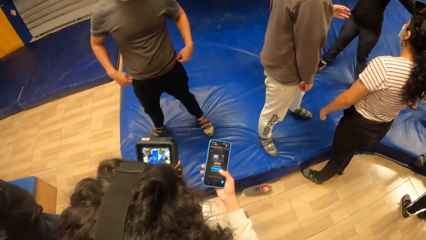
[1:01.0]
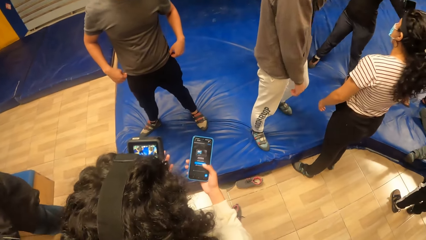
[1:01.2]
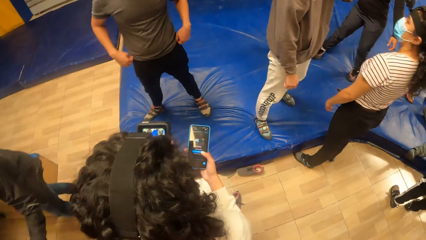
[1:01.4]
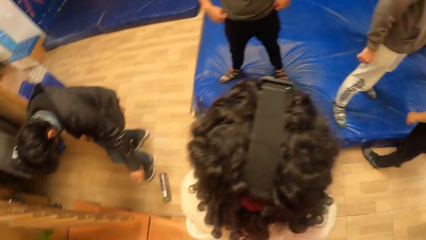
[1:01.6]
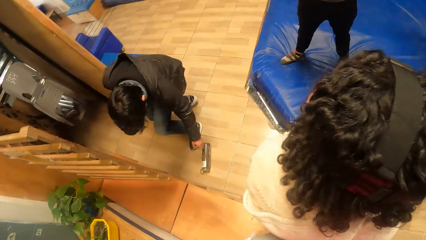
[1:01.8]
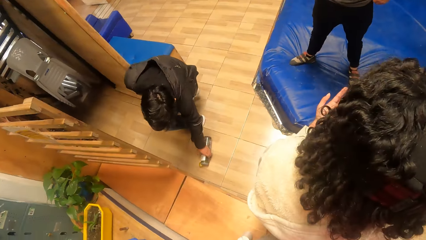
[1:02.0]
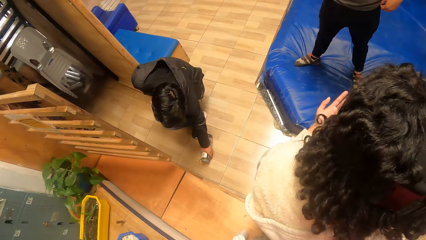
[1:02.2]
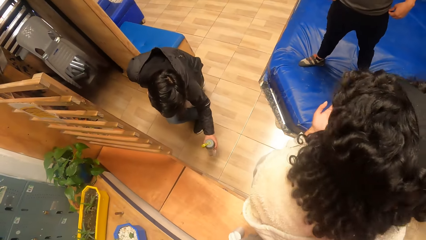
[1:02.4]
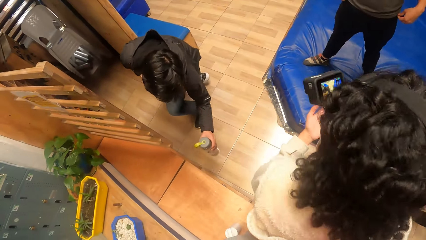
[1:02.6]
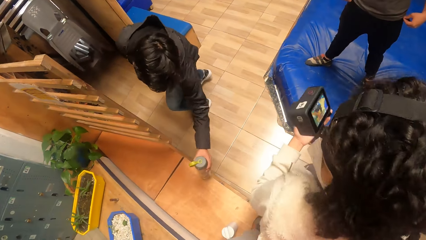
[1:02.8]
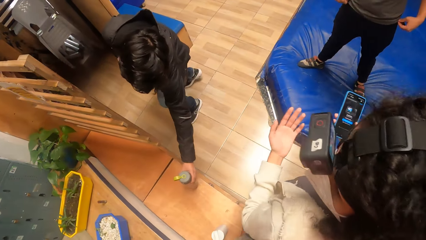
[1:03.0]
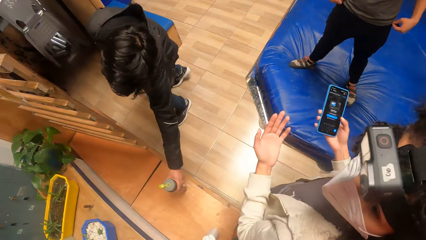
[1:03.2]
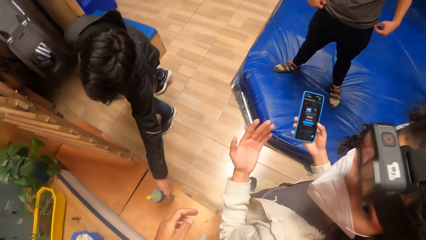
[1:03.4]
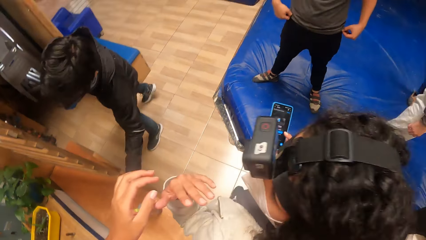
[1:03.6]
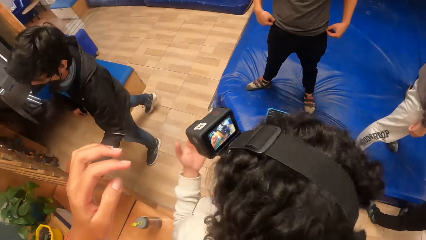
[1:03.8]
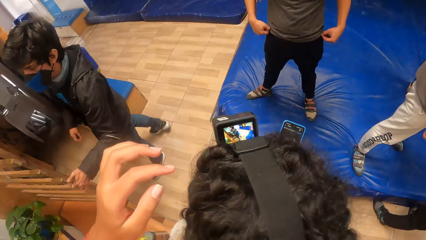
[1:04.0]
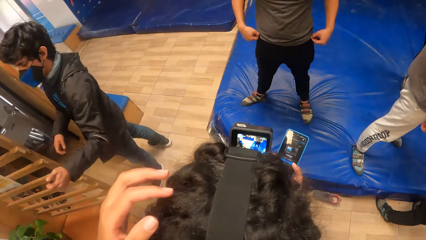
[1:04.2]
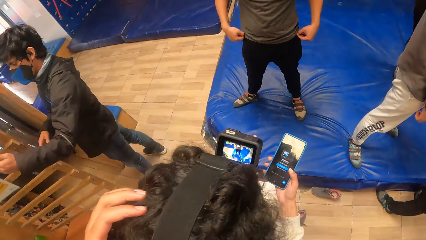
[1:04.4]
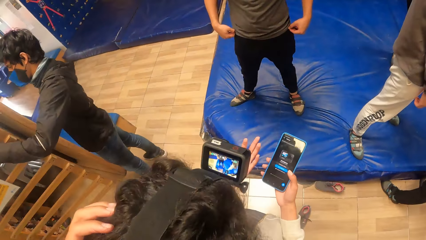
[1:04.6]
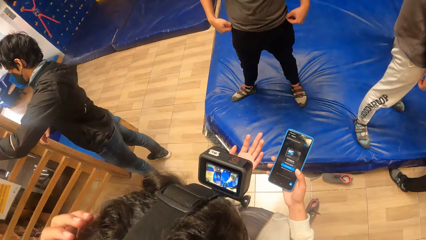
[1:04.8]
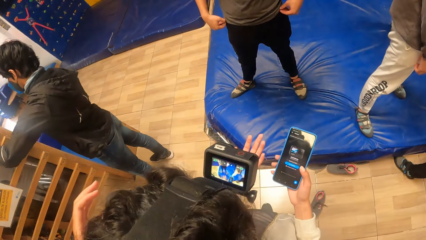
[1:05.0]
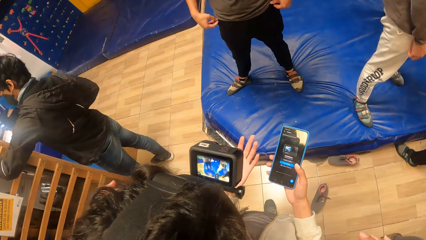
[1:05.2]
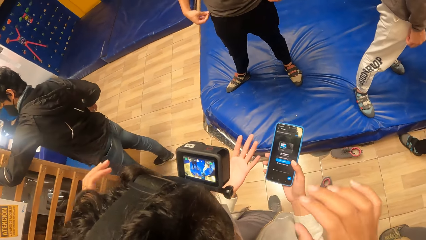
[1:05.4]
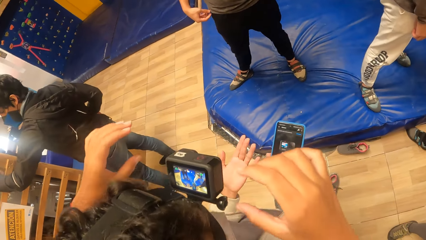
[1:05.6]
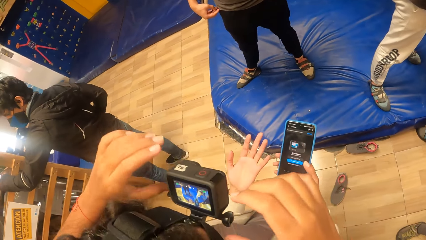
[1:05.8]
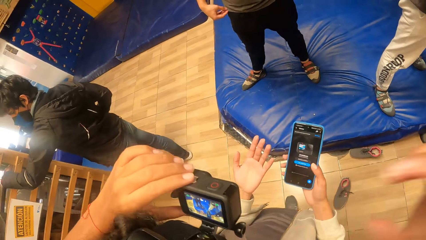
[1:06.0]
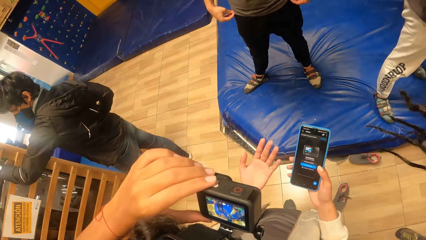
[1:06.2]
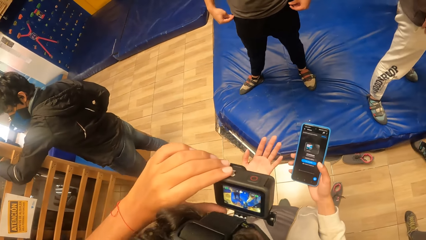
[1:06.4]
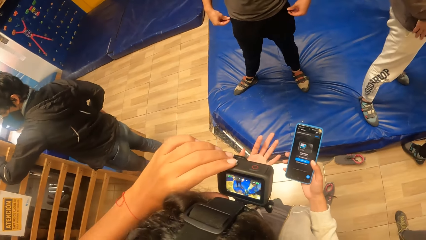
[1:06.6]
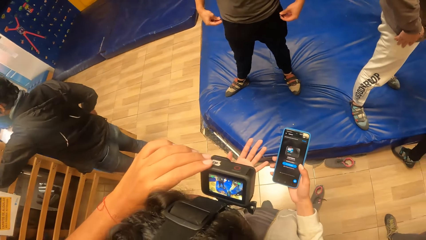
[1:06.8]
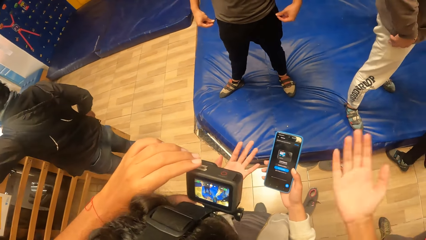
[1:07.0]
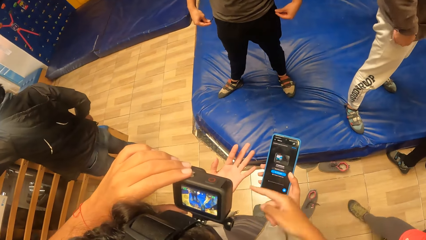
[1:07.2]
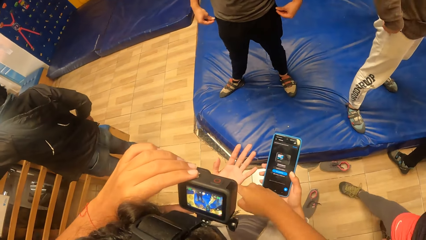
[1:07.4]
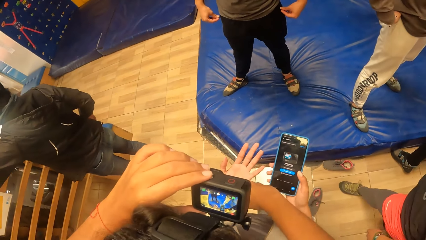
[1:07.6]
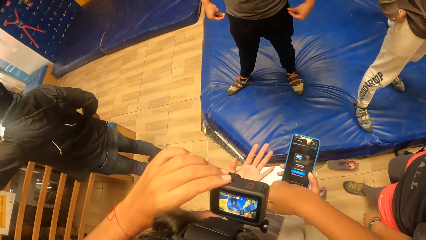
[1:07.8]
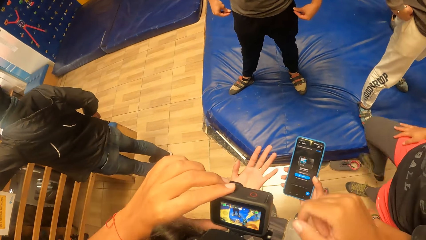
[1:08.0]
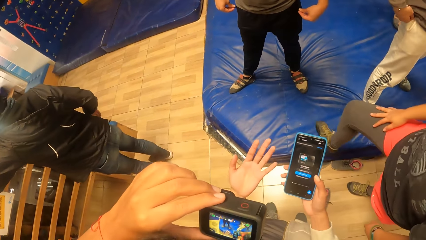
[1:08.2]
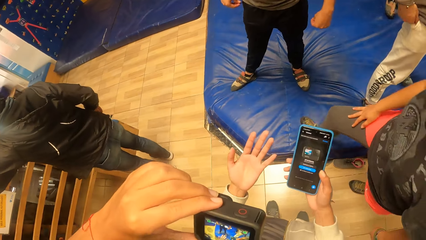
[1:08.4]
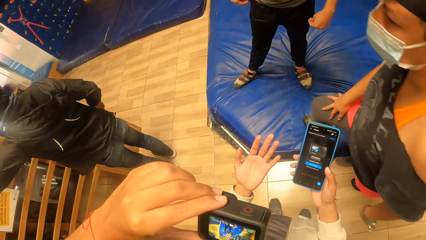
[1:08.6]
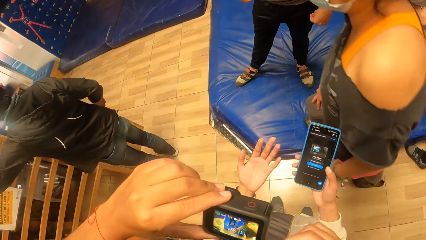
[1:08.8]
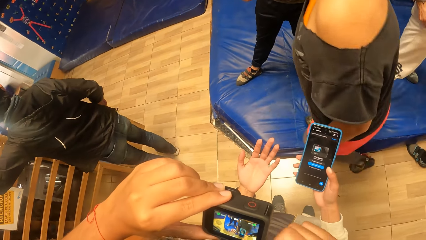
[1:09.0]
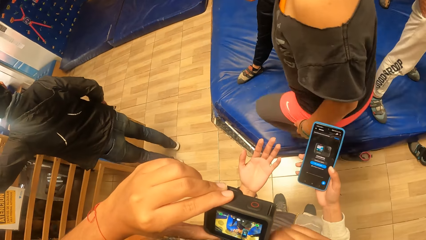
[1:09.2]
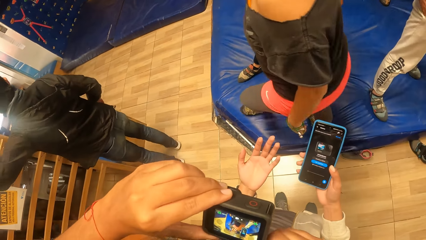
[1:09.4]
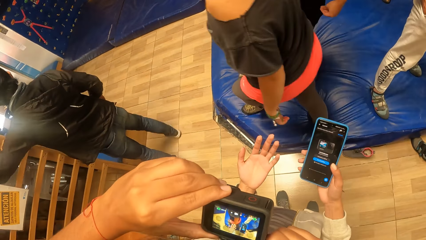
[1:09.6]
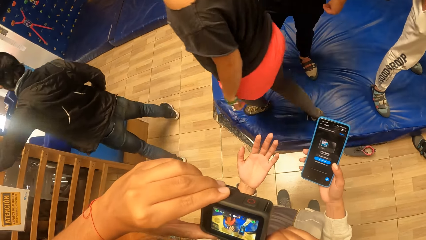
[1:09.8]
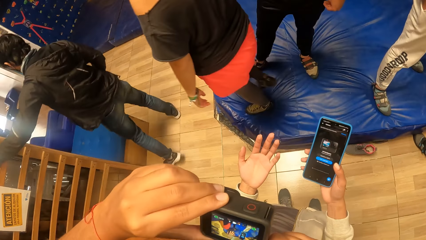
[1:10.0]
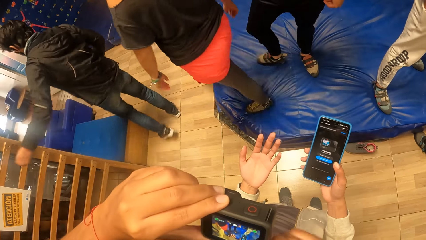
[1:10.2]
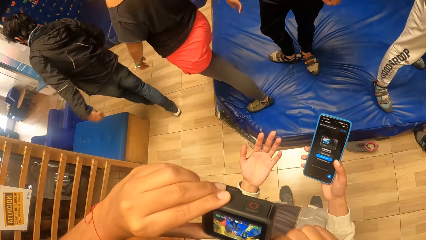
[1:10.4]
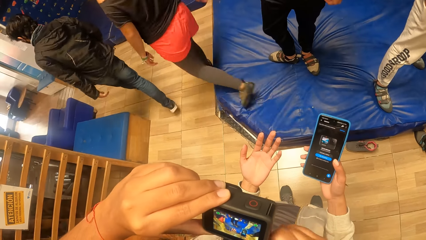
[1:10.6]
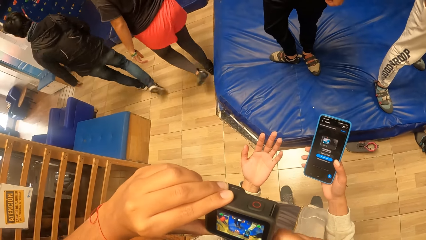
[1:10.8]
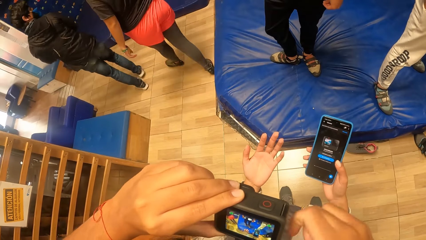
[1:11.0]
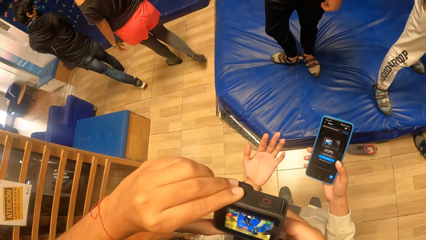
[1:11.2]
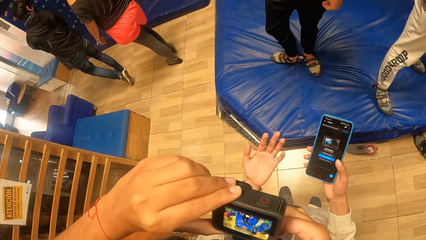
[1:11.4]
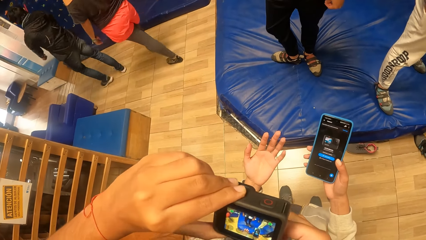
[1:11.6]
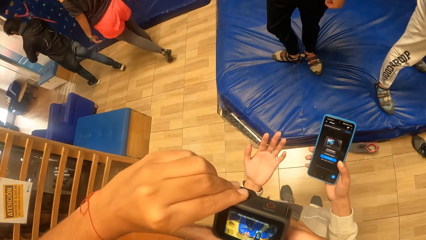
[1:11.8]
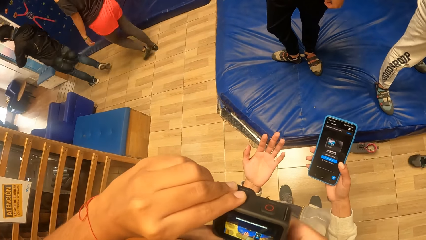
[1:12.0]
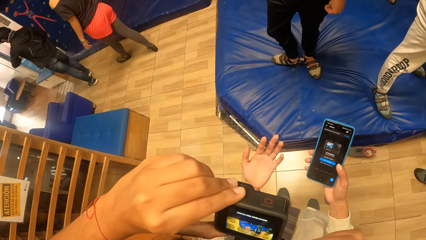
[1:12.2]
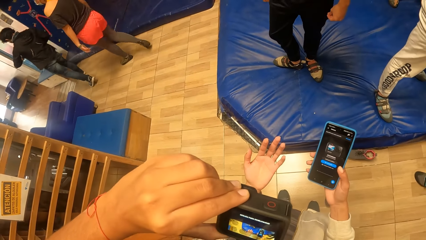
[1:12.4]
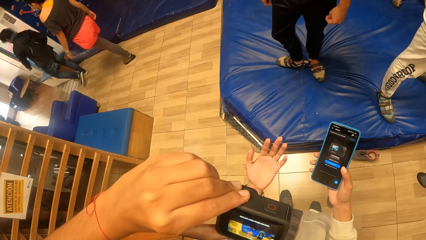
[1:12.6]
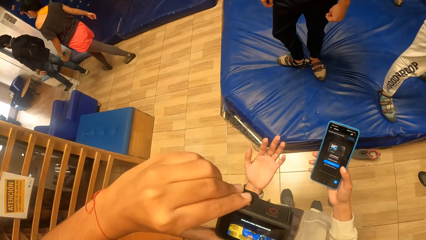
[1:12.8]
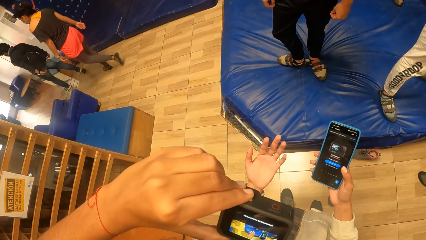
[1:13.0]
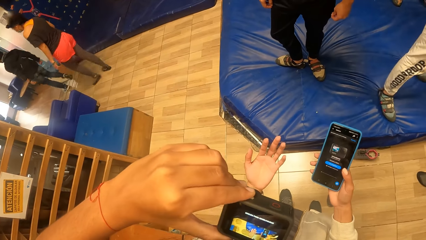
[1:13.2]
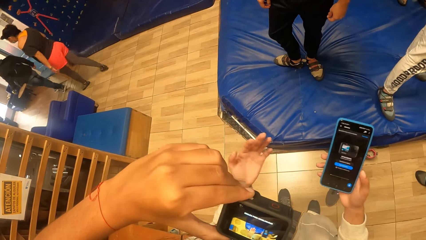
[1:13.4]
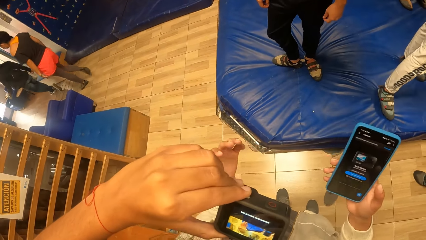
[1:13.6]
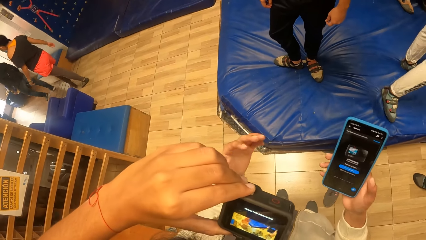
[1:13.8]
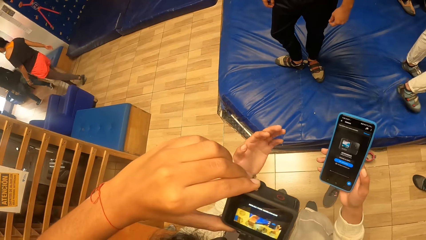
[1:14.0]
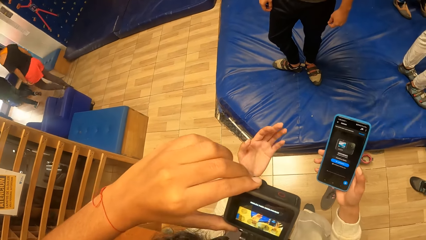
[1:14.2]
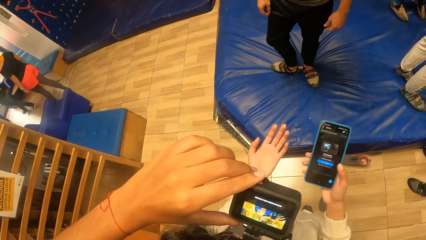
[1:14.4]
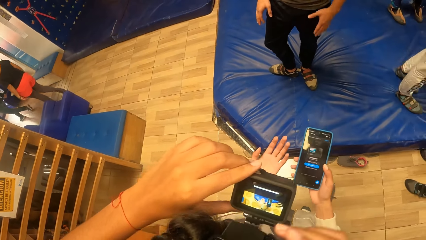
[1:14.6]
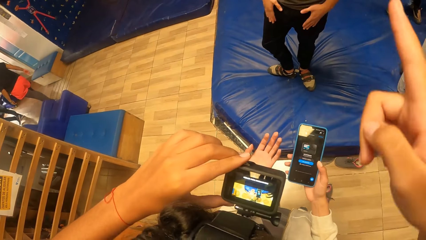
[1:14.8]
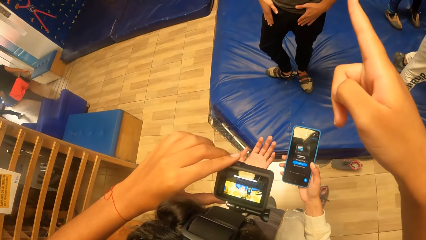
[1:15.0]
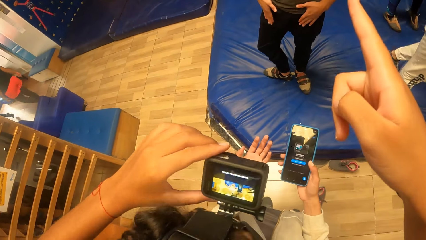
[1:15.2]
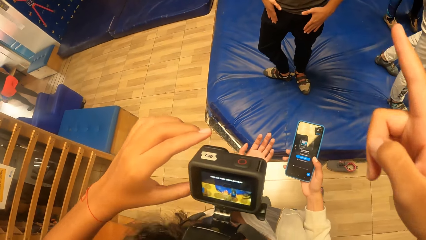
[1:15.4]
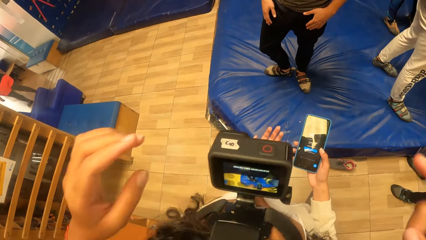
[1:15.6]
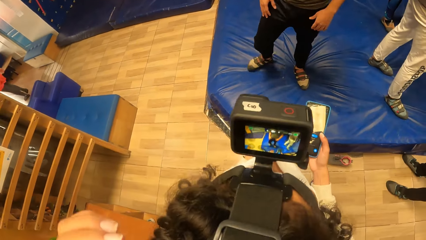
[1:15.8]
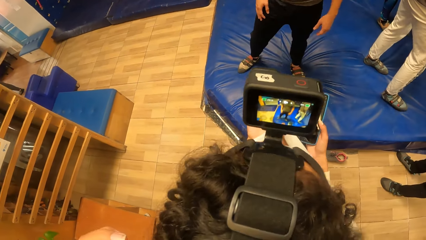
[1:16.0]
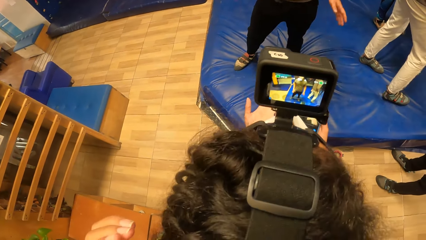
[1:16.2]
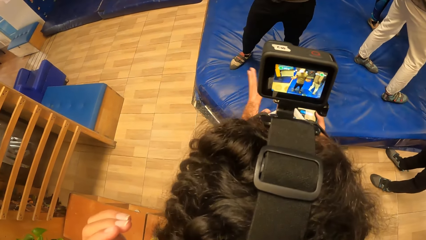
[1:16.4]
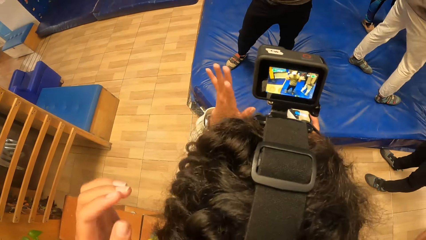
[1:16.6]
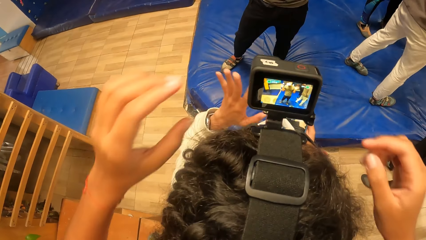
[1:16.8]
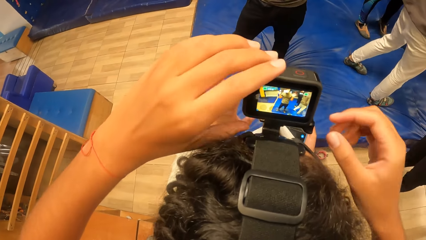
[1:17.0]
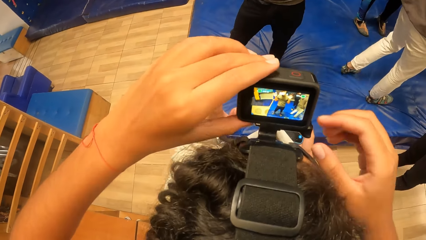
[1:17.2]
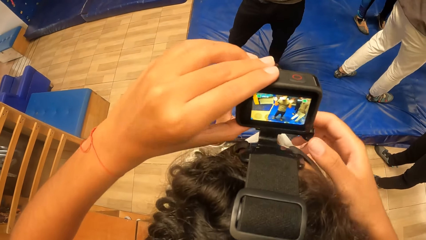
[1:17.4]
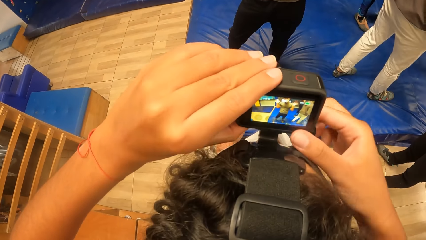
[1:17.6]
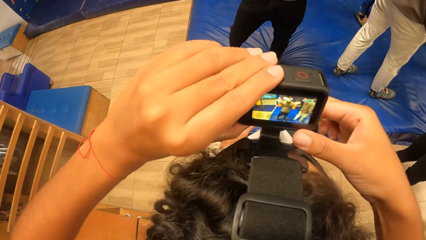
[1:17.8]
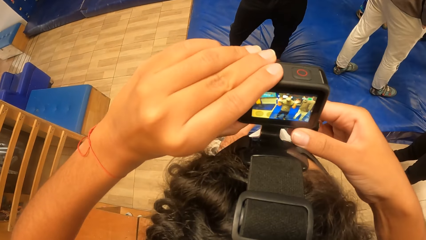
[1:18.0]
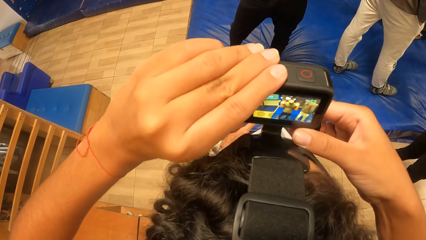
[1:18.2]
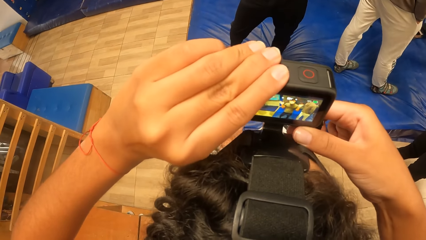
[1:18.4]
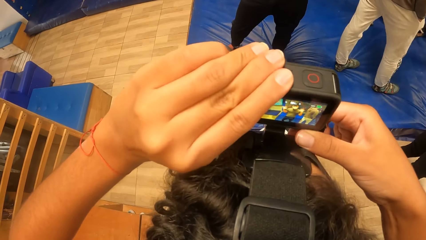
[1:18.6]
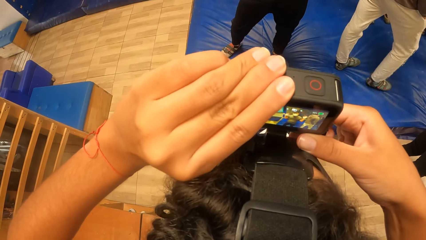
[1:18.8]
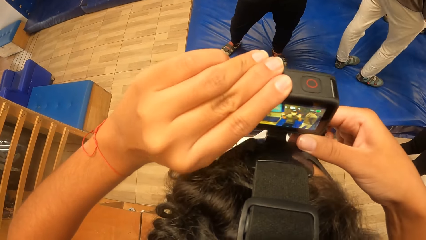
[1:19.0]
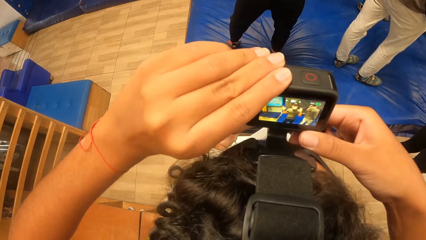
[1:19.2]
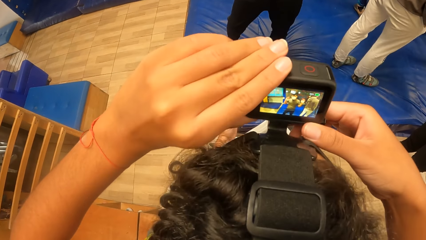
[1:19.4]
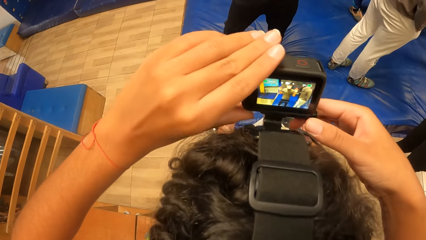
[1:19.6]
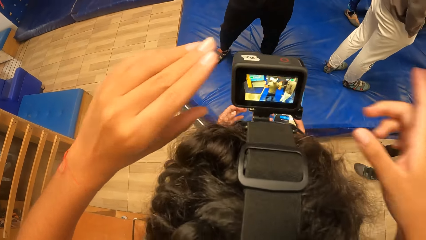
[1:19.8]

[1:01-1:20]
The camera wearer interacts with the woman. She adjusts the camera on the woman's head with her left hand. She adjusts the camera on the woman's head with both hands.
